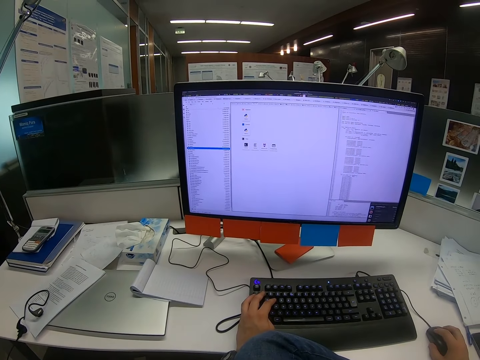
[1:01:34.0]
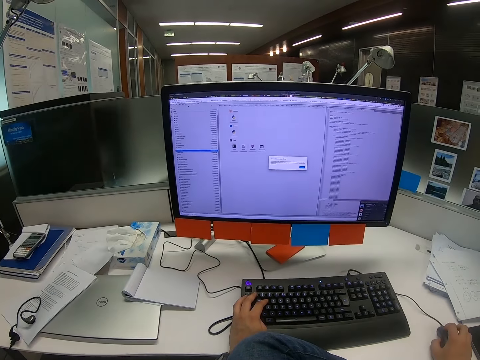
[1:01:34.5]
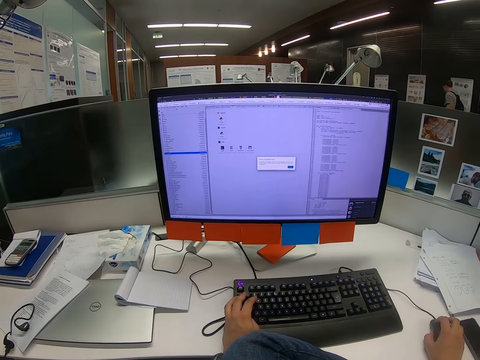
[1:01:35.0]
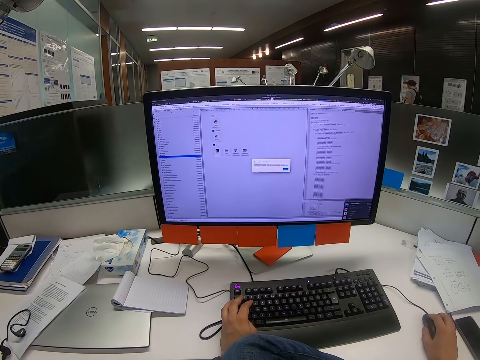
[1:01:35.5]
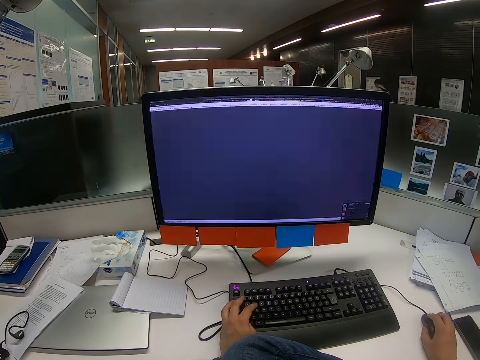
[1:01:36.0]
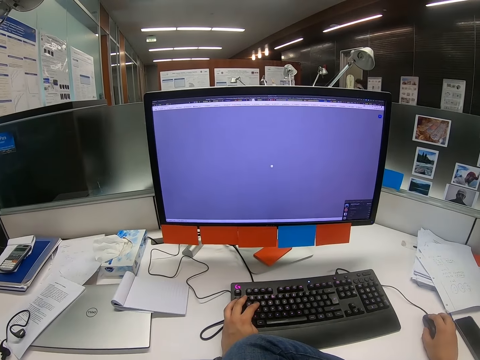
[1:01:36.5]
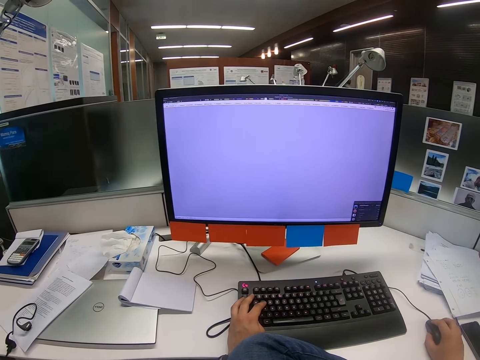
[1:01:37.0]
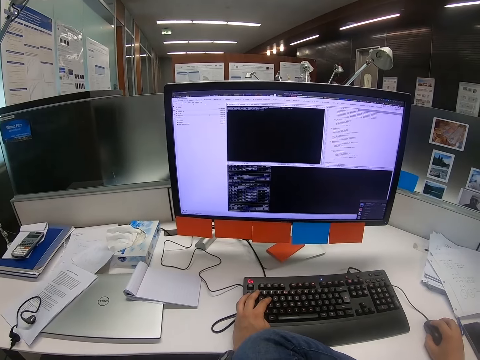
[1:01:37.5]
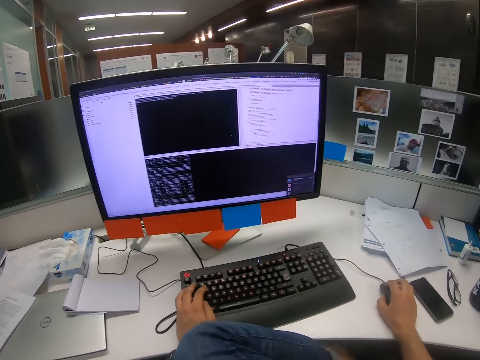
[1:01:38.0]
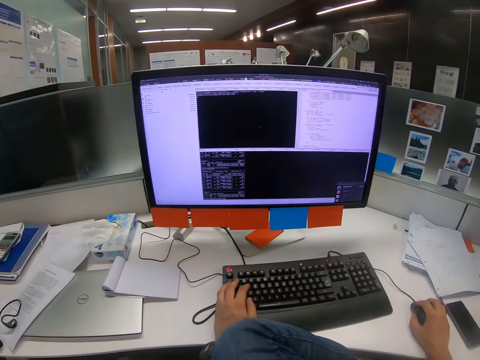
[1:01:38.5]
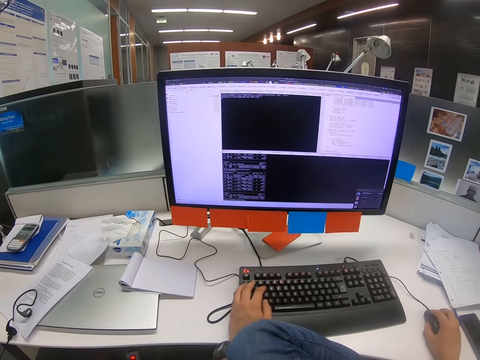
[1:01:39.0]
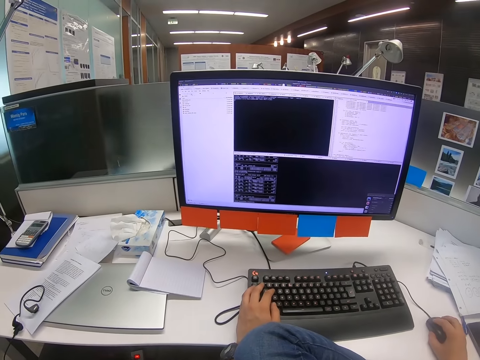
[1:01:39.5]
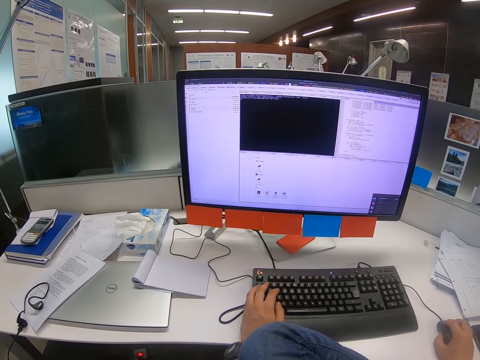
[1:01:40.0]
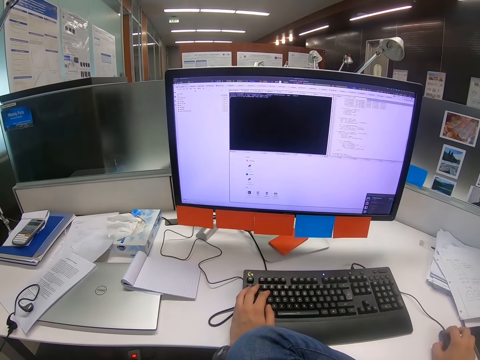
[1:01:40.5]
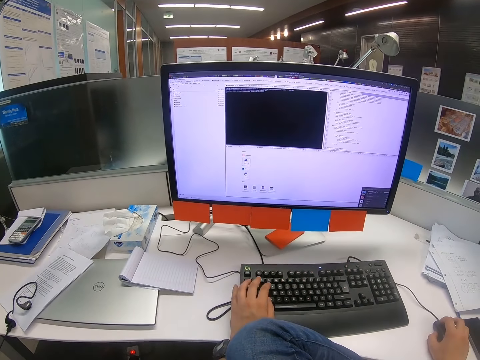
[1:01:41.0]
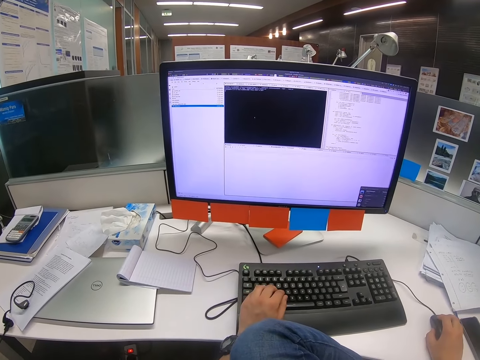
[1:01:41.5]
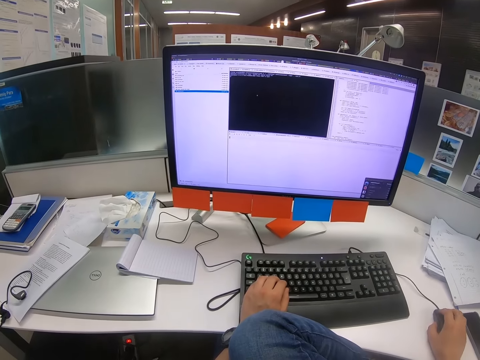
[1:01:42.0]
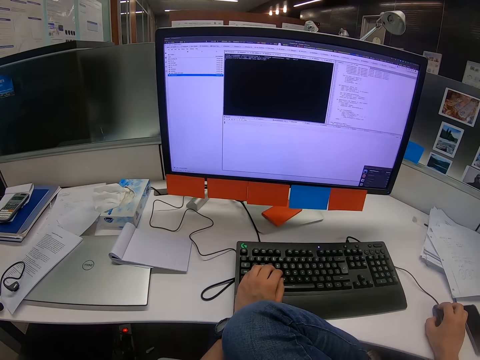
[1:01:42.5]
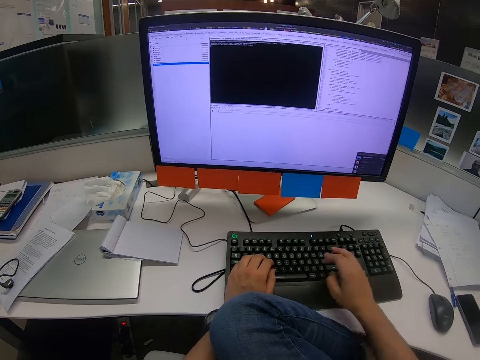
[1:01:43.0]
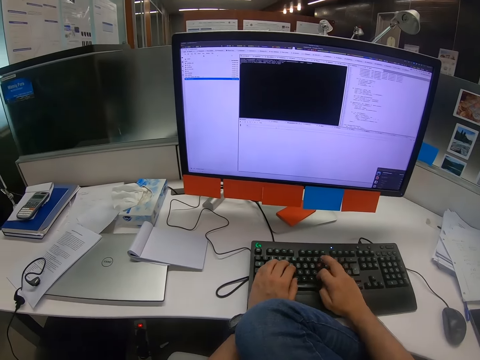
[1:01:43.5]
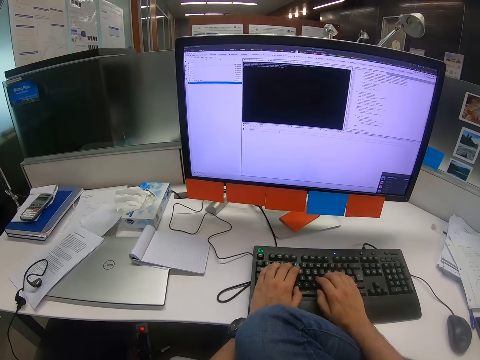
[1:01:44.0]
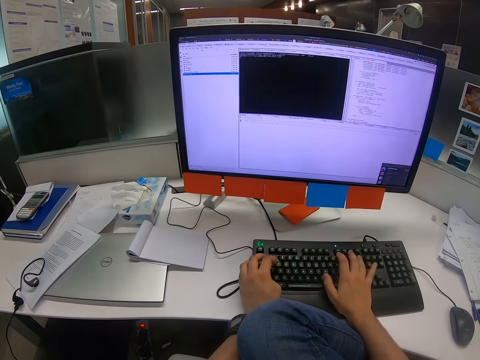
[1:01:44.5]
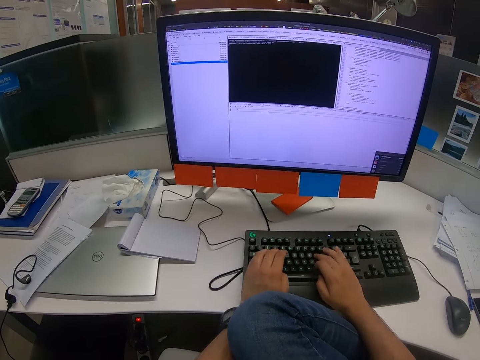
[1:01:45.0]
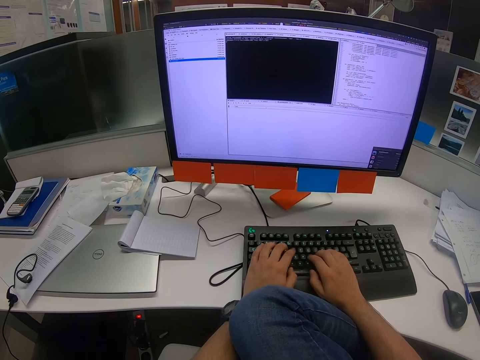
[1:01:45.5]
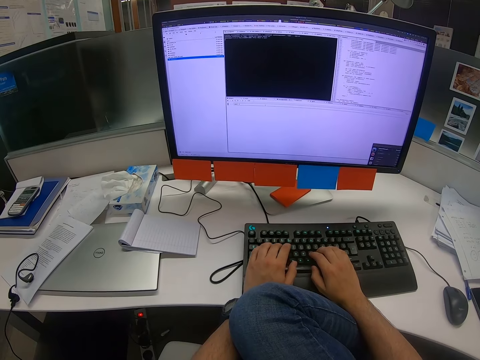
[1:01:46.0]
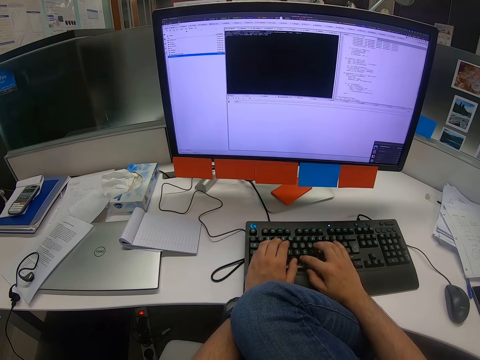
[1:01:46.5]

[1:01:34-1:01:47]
The camera wearer clicks on the keyboard. They scroll with the mouse. They click on the keyboard. They click on the mouse. They type on the keyboard with both hands.

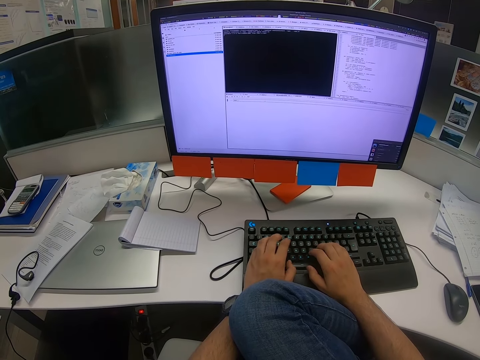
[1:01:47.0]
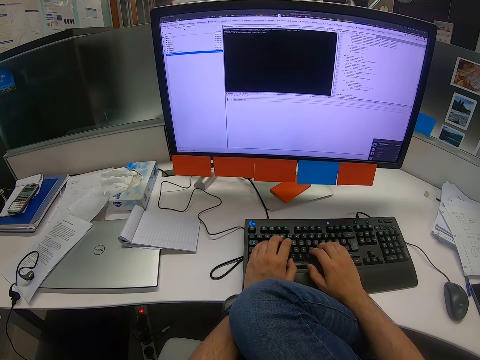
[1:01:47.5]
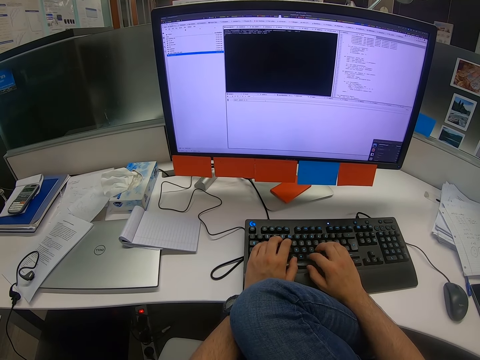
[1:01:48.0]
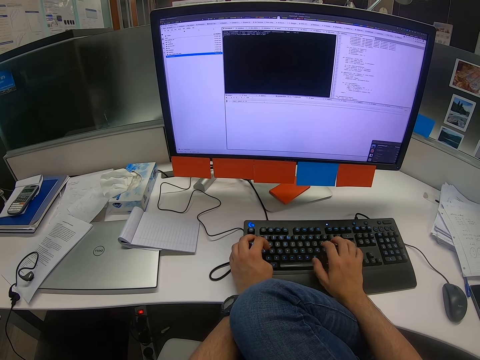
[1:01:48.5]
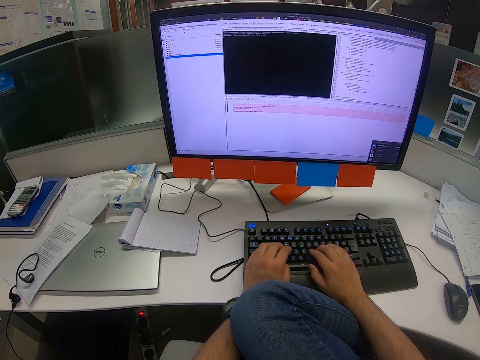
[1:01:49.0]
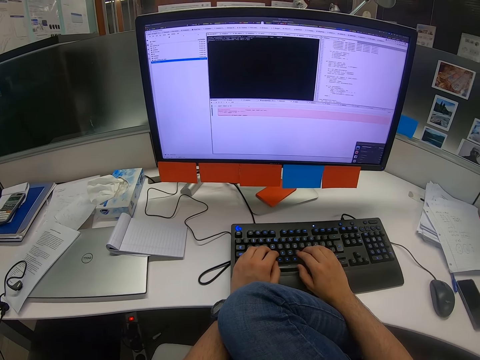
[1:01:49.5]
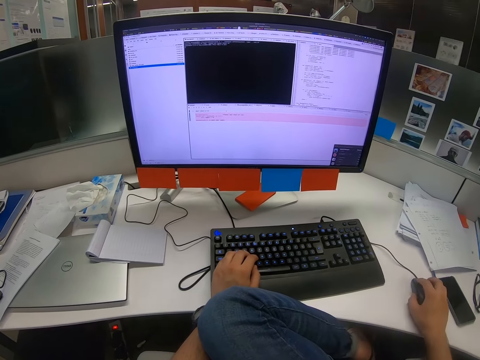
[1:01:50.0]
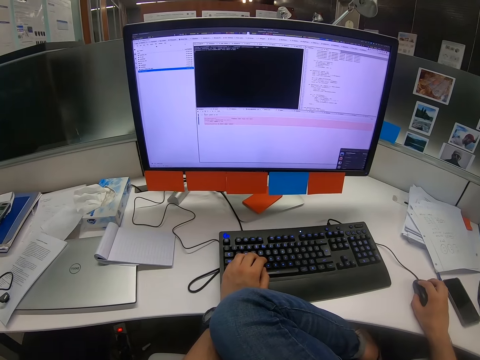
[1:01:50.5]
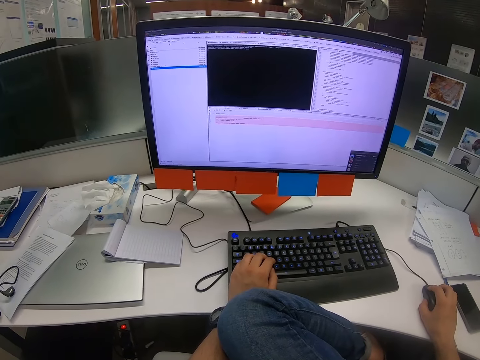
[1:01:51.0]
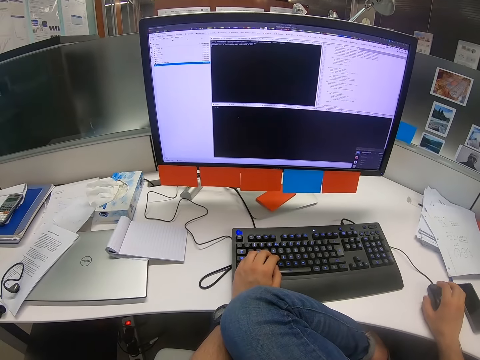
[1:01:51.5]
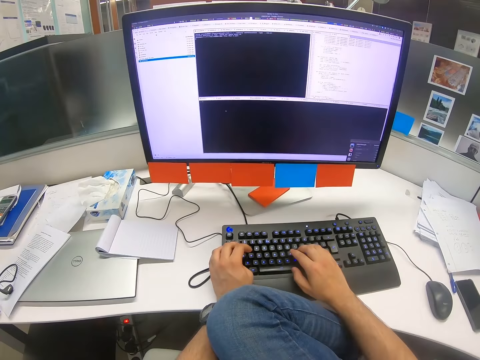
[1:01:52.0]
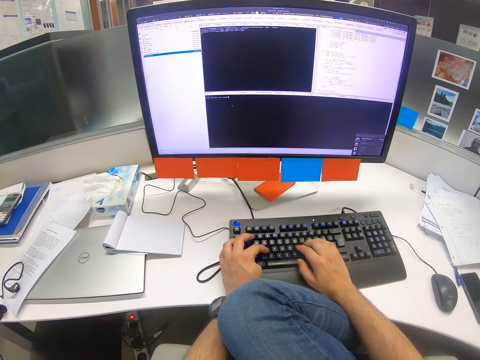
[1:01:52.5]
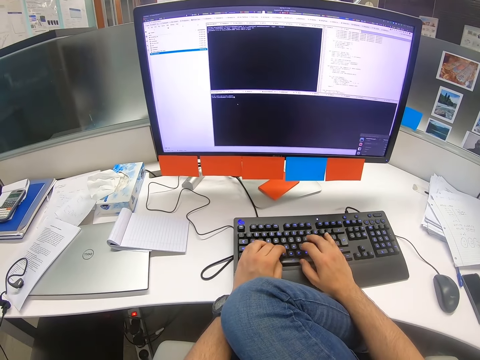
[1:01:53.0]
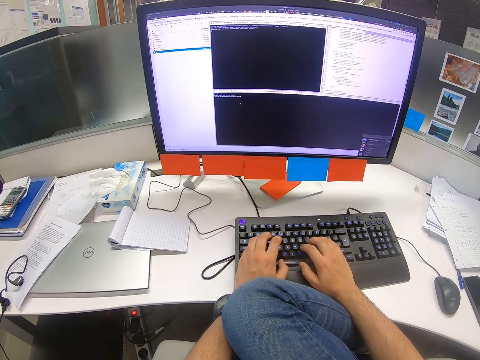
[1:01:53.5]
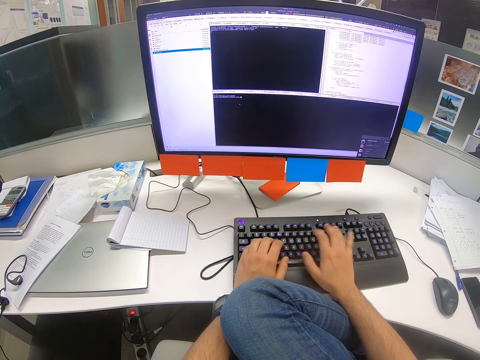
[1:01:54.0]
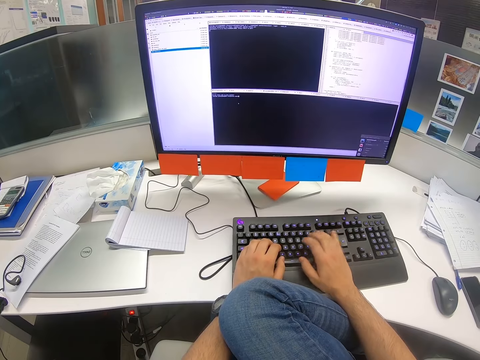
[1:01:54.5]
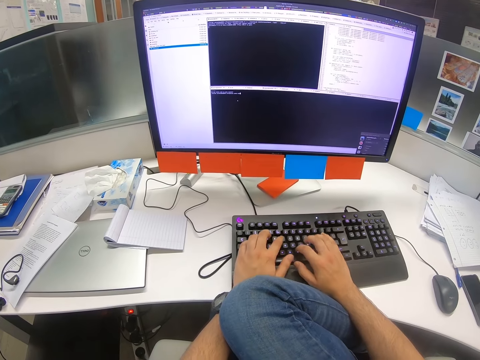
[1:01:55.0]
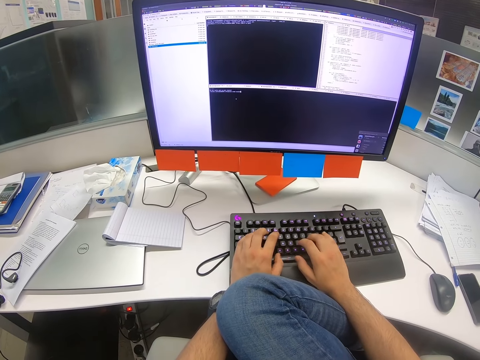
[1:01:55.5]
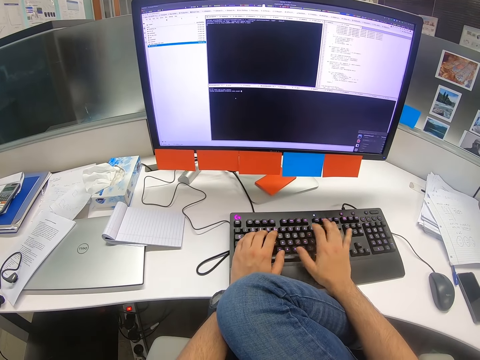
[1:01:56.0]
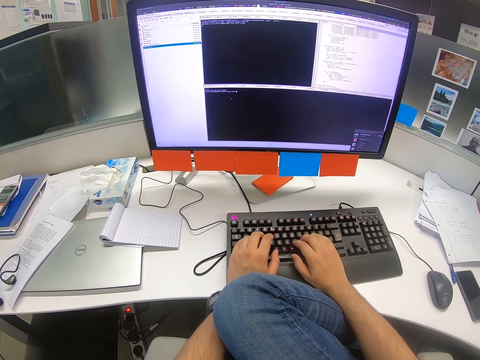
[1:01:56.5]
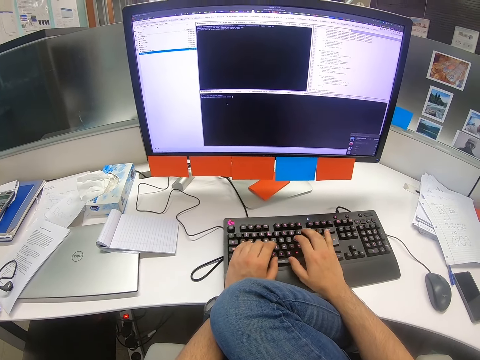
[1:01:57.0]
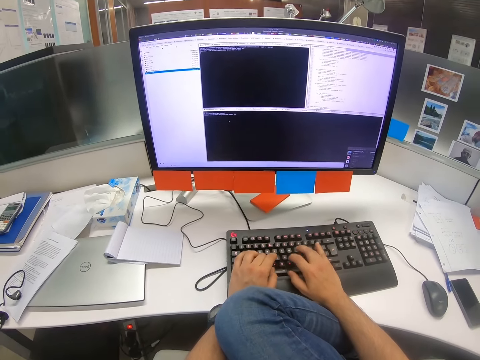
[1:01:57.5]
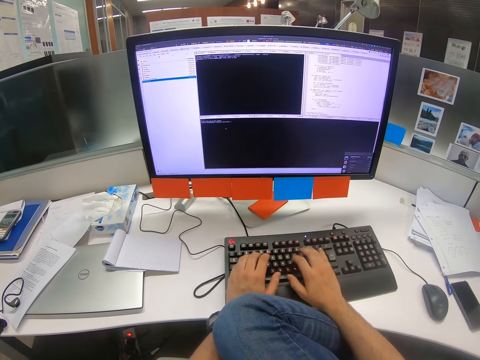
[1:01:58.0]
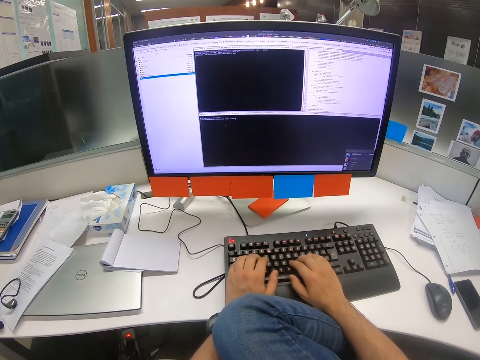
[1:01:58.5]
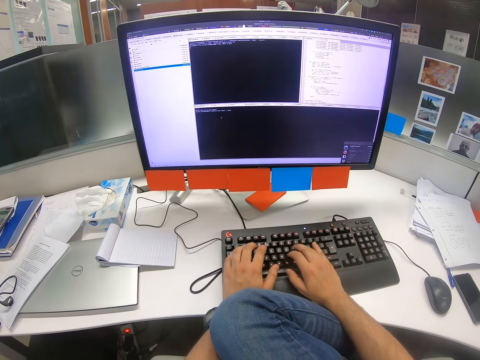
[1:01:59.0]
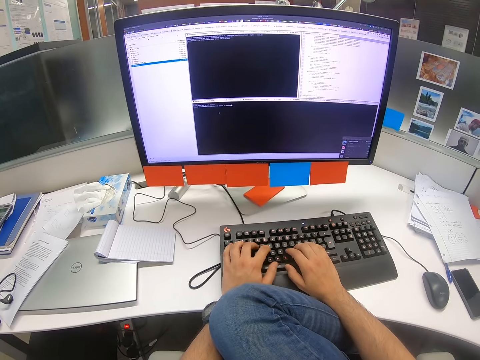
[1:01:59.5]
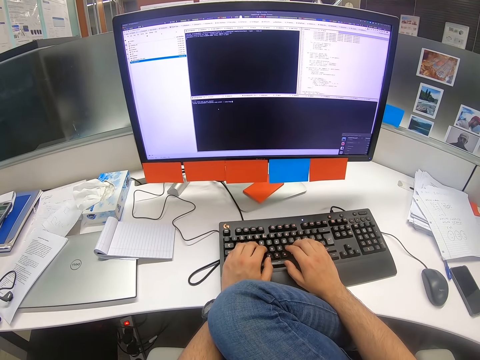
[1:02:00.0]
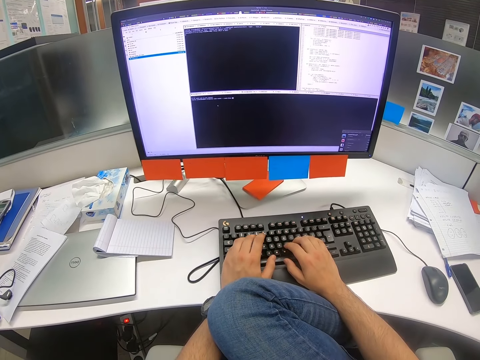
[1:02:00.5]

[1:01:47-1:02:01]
The camera wearer scrolls the computer with the mouse. They put a hand on the mouse. They type on the keyboard with both hands. They type on the keyboard.
